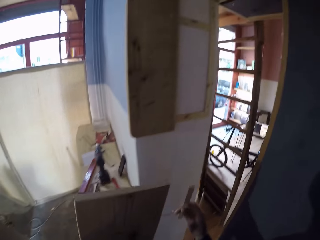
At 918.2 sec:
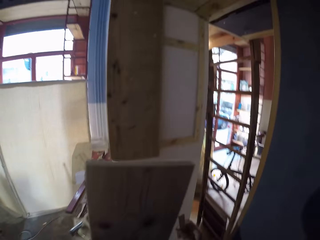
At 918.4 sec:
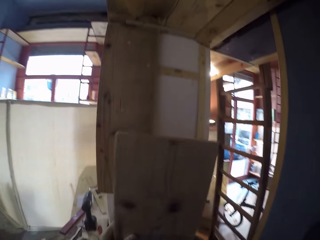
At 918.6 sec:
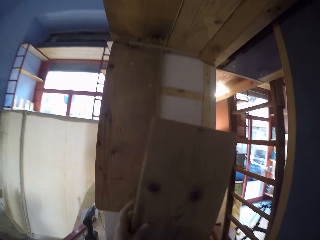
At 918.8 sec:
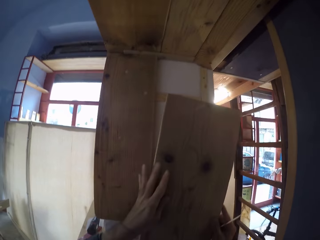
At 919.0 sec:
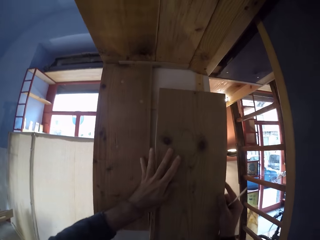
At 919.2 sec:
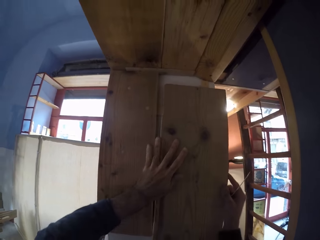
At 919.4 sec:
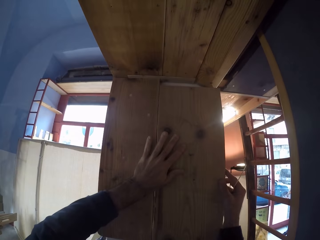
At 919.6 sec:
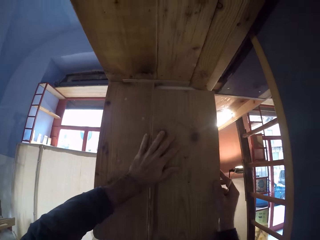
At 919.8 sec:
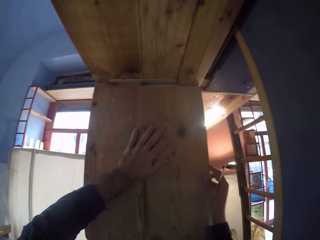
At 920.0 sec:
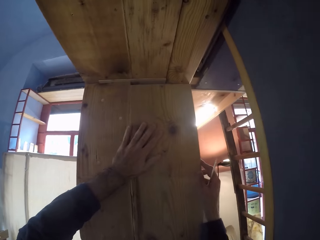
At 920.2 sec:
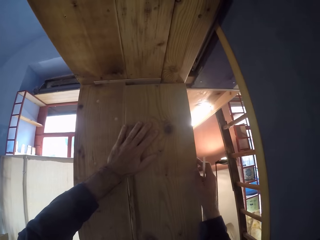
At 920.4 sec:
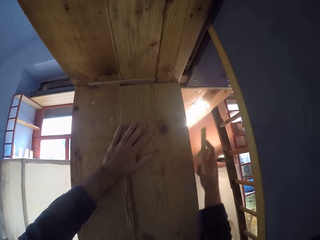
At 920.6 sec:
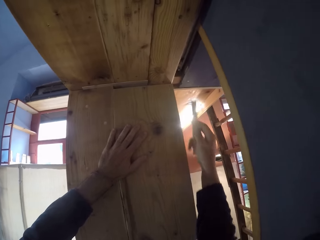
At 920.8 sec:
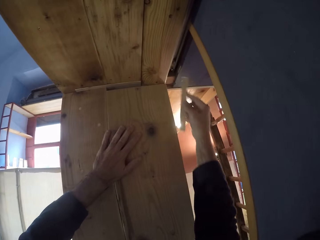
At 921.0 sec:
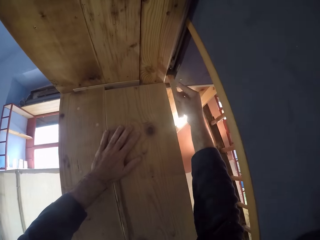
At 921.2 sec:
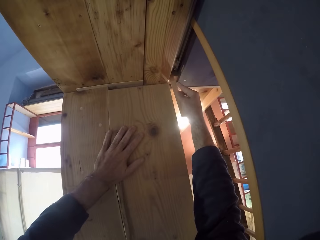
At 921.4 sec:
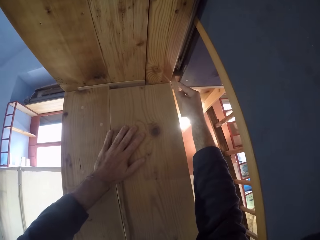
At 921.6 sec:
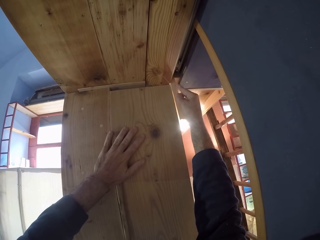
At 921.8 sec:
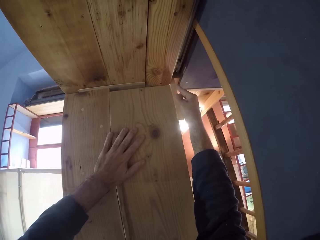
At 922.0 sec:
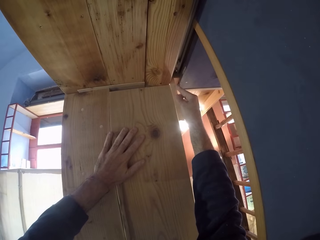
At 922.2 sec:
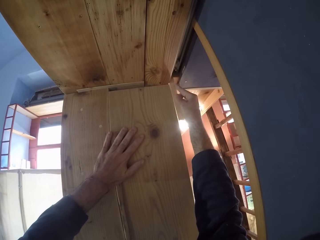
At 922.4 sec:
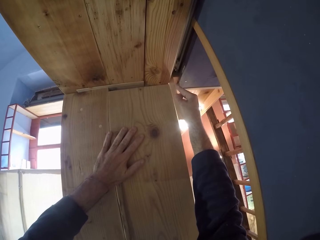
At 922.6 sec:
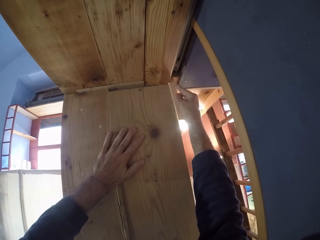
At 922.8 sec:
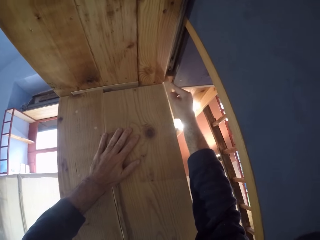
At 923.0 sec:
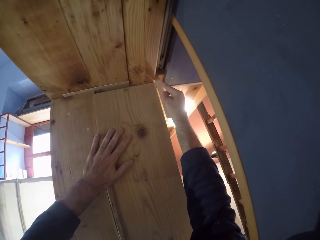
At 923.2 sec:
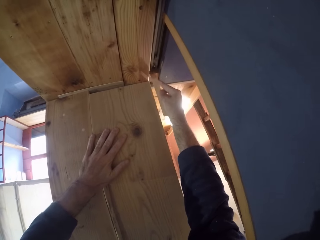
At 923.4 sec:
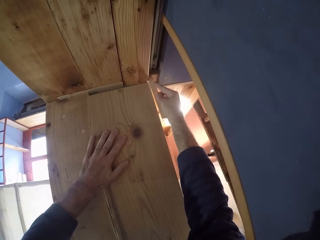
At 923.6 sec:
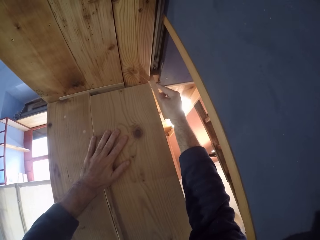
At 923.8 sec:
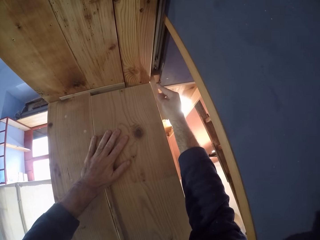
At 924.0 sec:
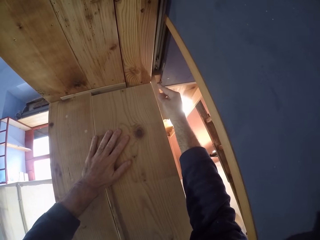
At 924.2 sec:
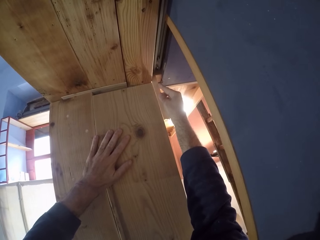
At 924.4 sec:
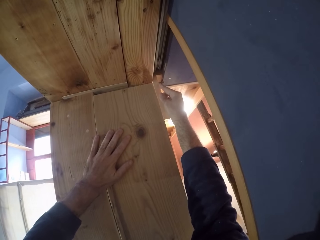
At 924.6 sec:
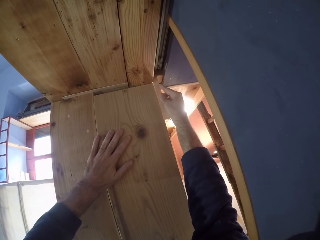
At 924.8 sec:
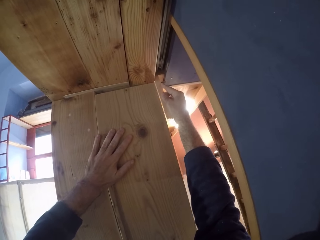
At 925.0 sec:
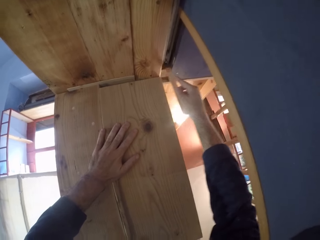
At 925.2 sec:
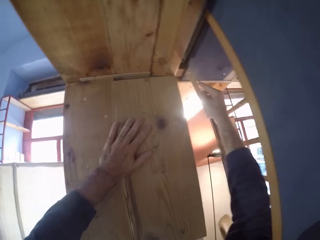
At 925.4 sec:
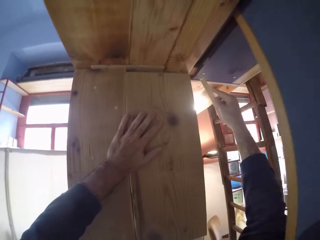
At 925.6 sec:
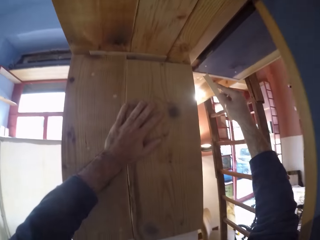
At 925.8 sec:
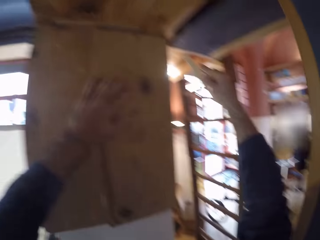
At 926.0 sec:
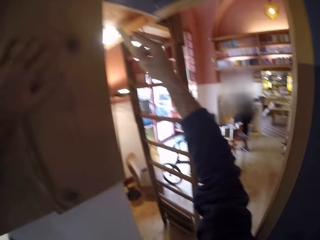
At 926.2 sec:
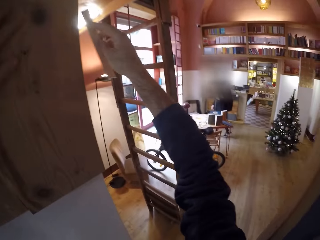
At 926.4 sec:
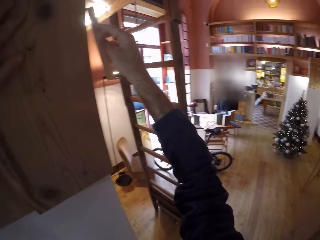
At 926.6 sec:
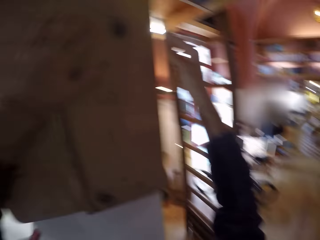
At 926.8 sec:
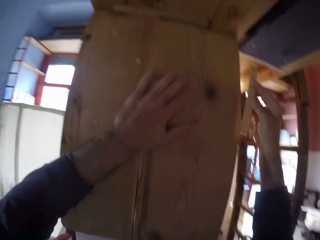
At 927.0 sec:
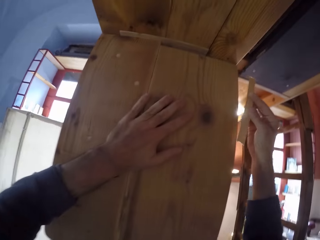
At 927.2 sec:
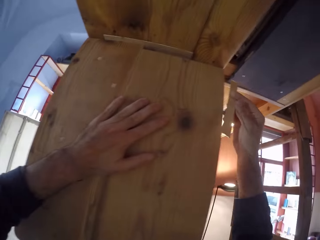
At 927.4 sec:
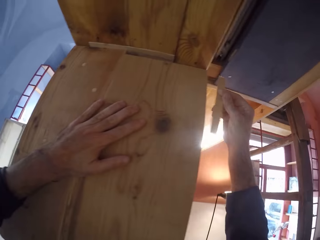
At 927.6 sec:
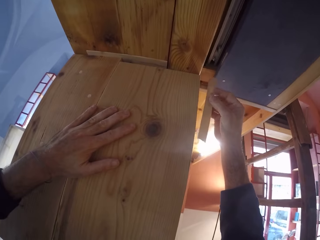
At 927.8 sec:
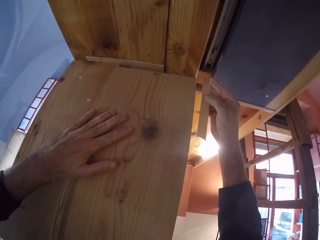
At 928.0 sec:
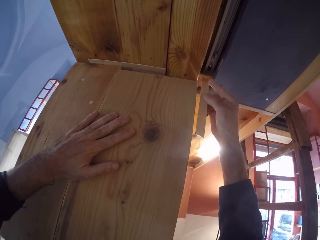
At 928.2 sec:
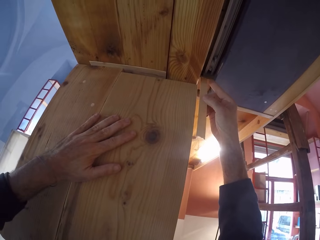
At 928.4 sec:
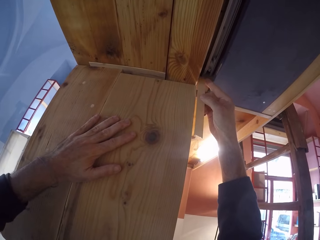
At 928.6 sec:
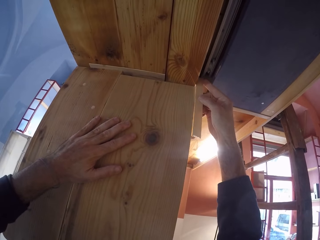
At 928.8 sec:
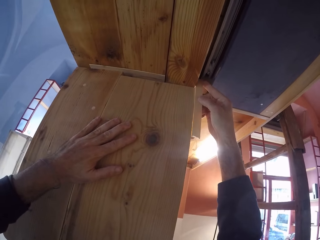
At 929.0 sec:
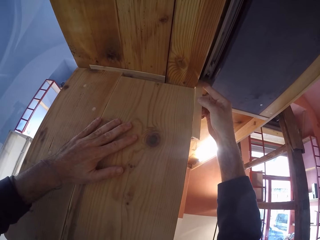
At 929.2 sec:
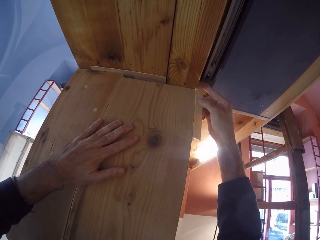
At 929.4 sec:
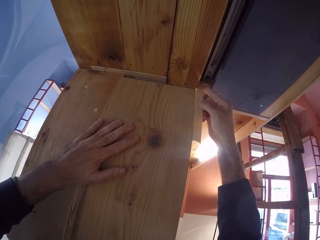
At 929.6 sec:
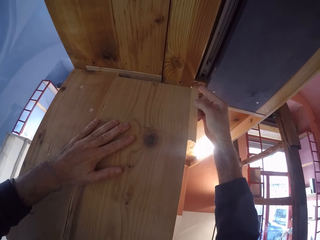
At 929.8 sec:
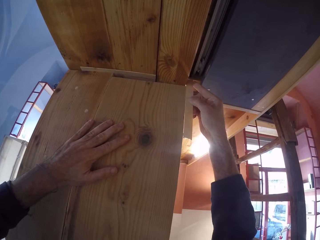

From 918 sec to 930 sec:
The camera wearer places the wood plank on the wall with both hands. He holds the wood plank on the wall with his left hand. He places the small piece of wood beside the wood plank with his right hand.

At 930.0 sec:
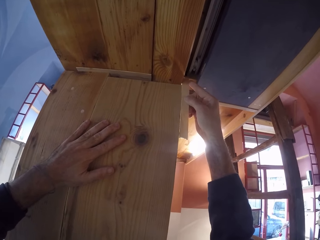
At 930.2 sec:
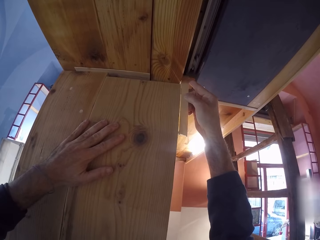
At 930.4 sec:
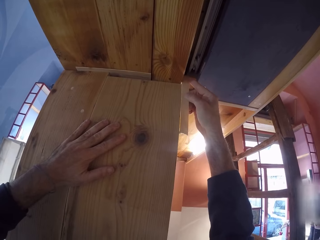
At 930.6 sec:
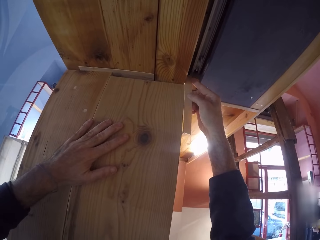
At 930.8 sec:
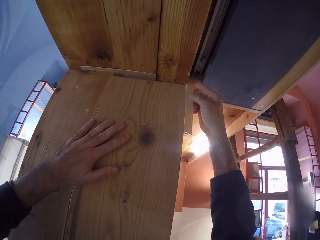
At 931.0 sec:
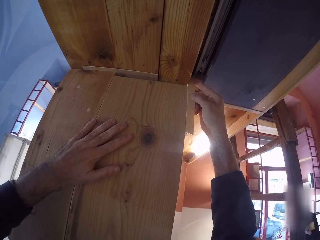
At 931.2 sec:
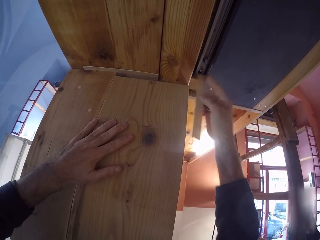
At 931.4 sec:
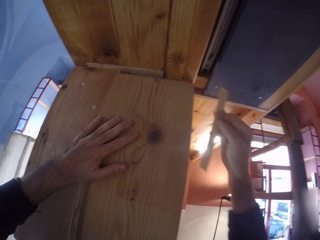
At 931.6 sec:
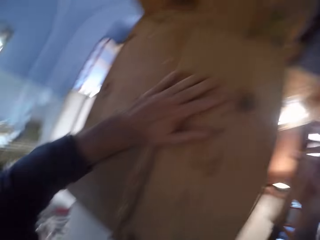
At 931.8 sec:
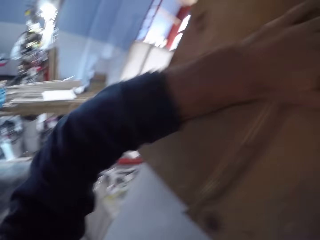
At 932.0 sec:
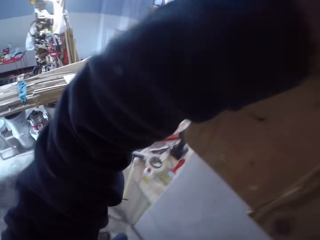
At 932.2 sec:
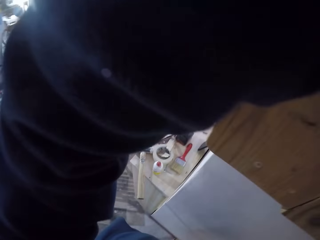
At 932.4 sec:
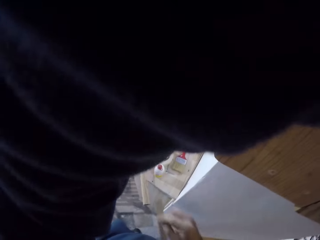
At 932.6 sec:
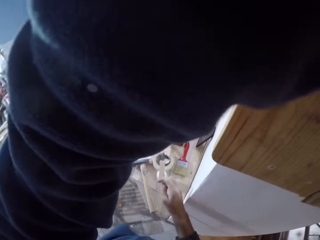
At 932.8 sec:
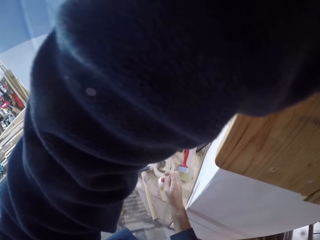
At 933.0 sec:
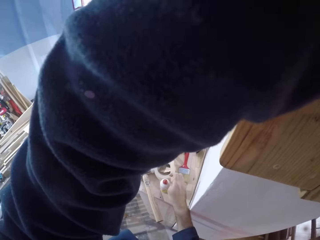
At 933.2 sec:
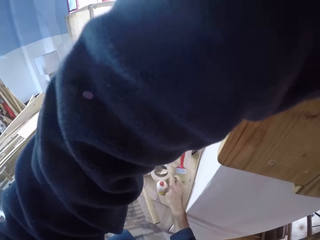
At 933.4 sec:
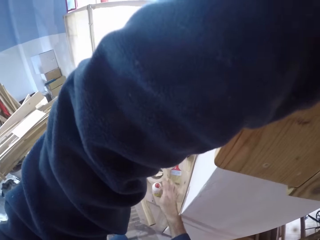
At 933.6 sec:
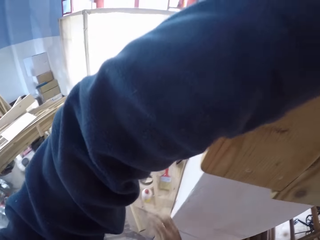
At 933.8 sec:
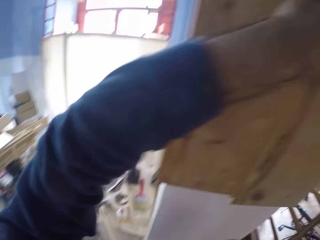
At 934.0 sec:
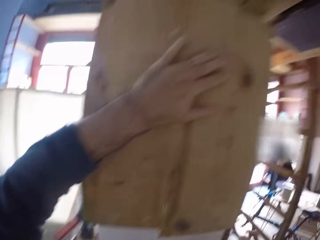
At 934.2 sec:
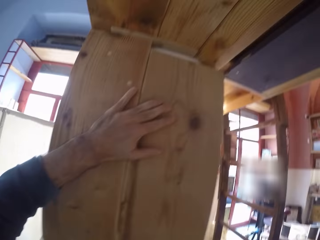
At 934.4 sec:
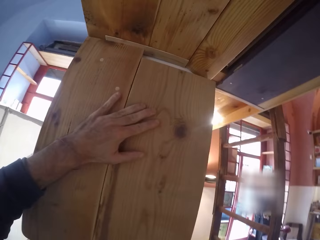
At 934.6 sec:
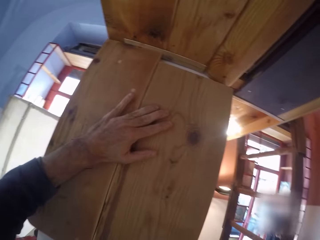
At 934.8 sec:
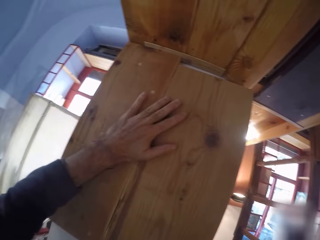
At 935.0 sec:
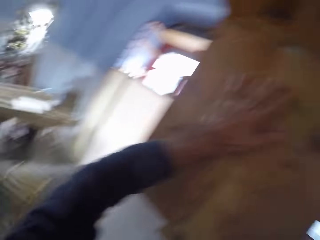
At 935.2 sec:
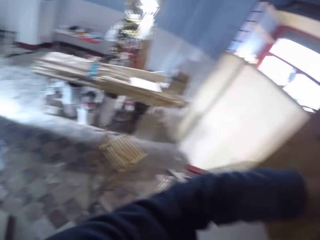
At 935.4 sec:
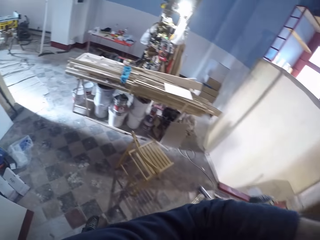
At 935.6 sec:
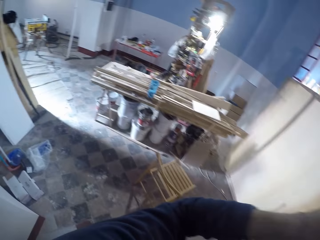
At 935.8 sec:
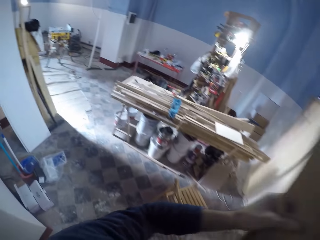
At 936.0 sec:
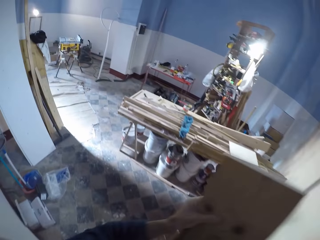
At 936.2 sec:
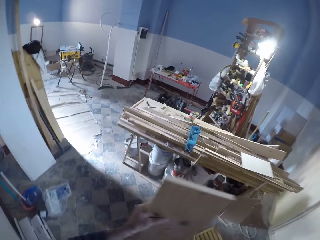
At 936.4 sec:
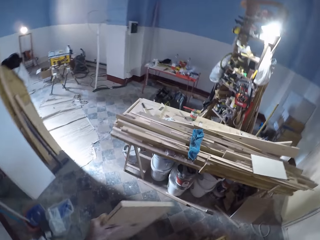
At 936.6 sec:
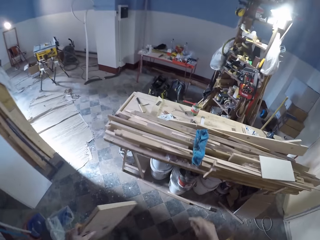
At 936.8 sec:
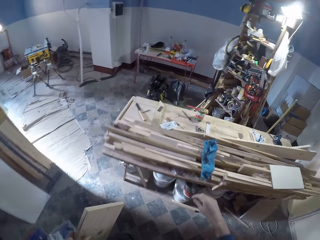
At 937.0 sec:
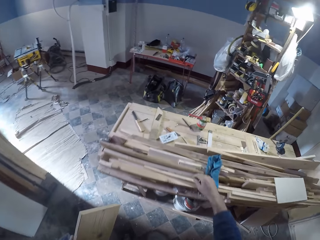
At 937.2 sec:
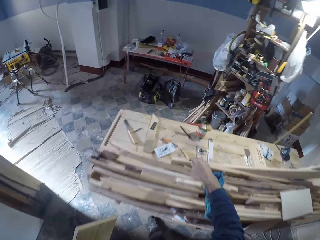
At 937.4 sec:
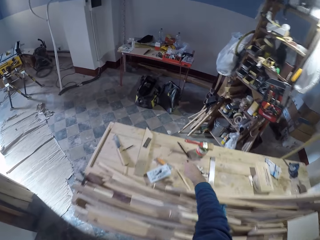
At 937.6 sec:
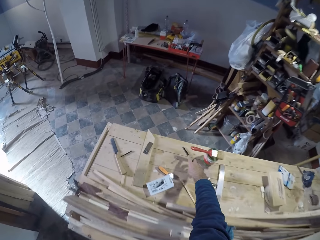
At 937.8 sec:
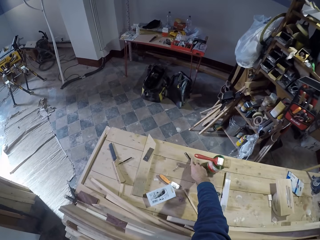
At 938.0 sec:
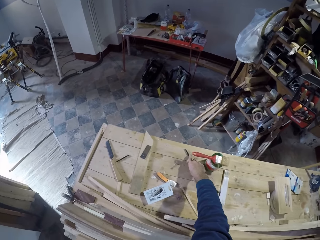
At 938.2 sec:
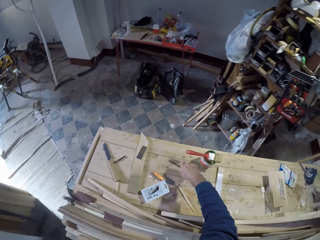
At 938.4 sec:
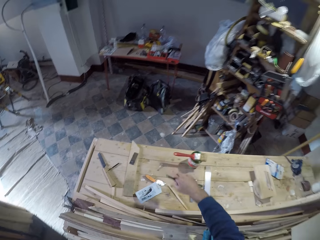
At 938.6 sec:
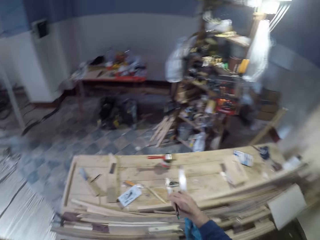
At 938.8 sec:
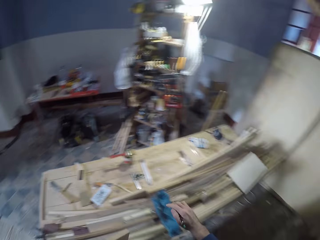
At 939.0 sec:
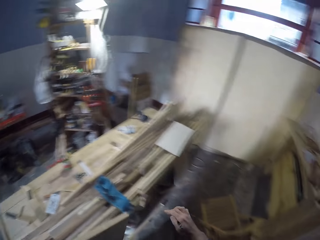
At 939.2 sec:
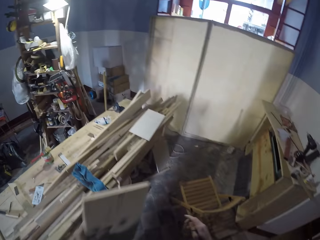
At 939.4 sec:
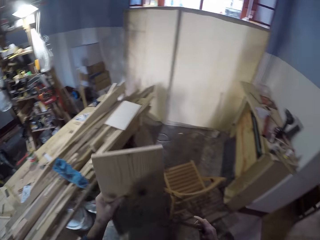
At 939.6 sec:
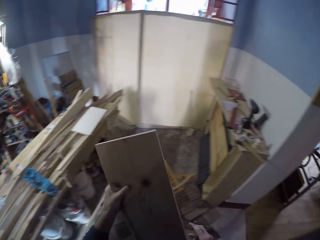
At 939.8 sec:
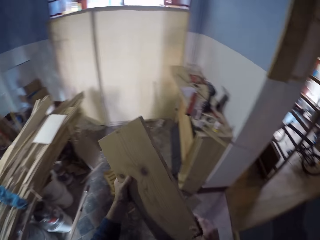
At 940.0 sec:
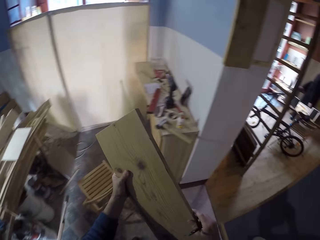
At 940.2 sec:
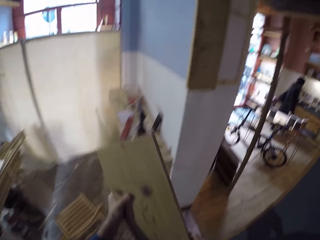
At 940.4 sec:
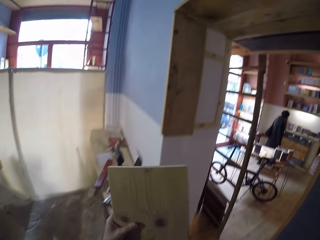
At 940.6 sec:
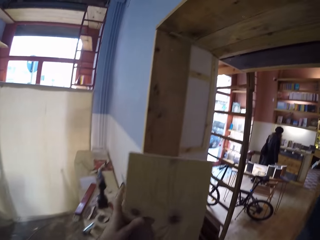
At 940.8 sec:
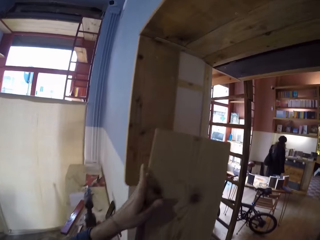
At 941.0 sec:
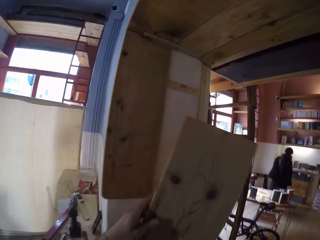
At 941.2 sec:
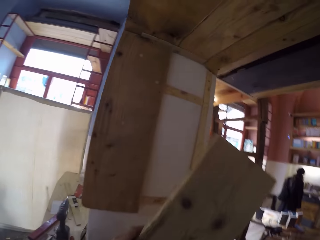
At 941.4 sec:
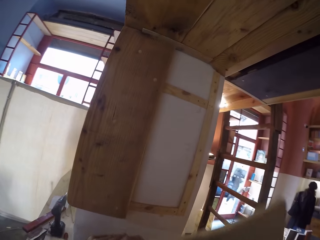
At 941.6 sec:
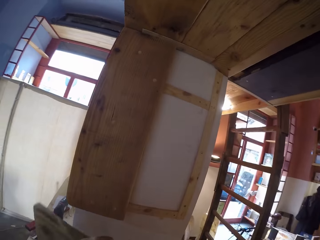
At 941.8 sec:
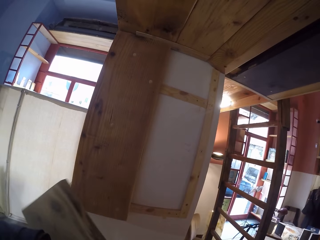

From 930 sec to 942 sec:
The camera wearer drops the small piece of wood on the workbench with his right hand. He picks up a pencil from the workbench with his right hand.
